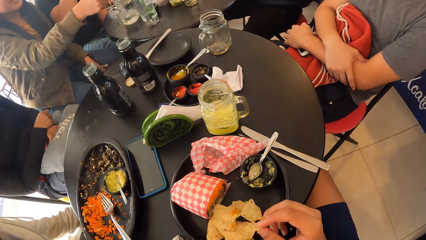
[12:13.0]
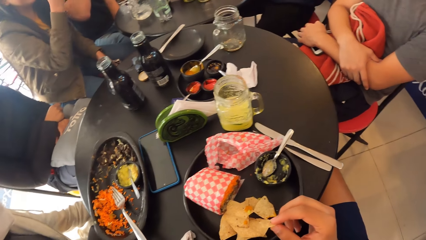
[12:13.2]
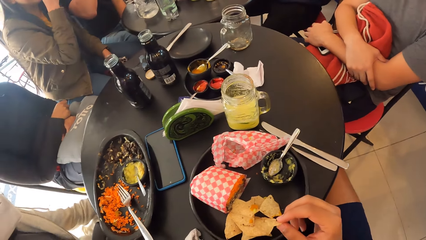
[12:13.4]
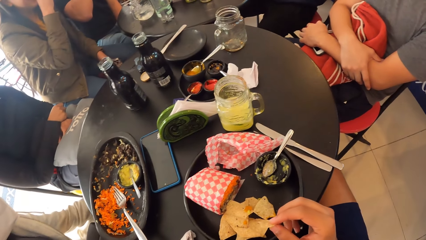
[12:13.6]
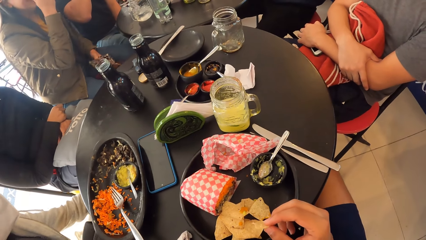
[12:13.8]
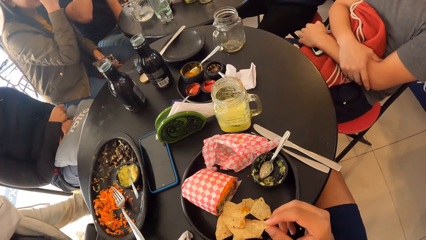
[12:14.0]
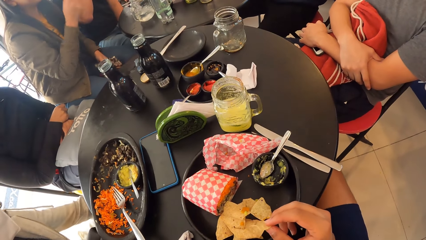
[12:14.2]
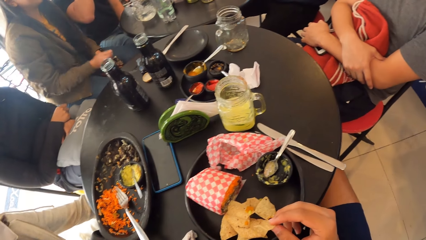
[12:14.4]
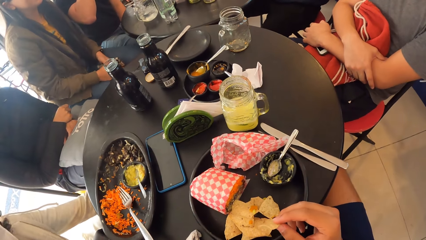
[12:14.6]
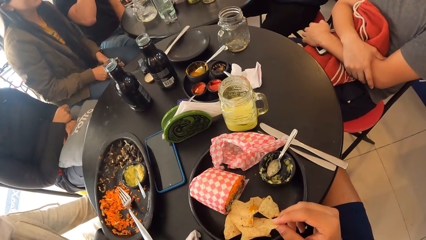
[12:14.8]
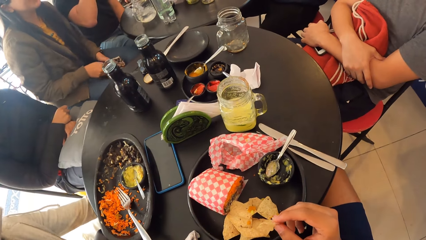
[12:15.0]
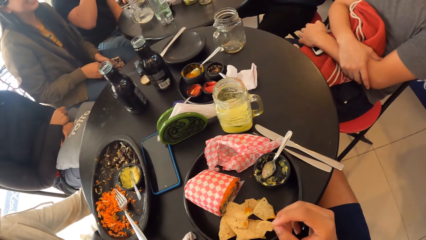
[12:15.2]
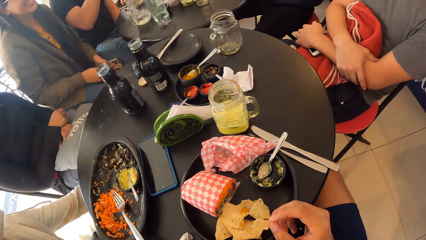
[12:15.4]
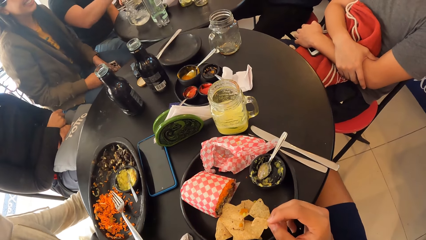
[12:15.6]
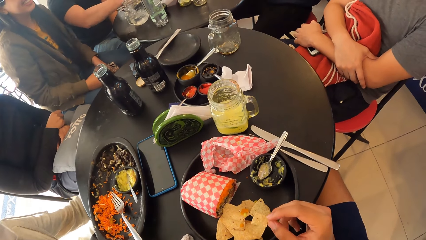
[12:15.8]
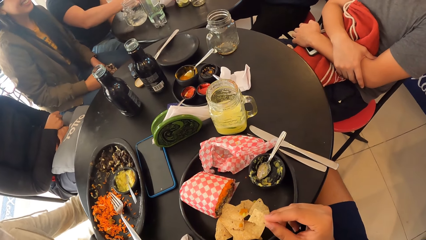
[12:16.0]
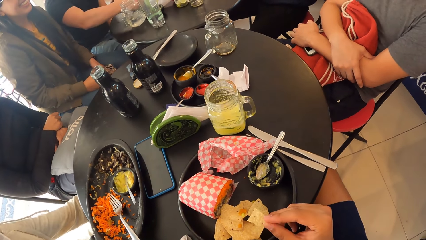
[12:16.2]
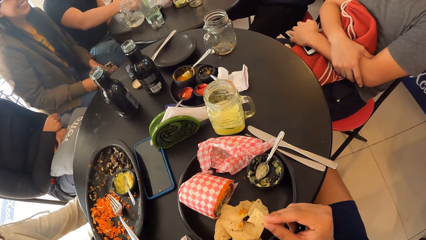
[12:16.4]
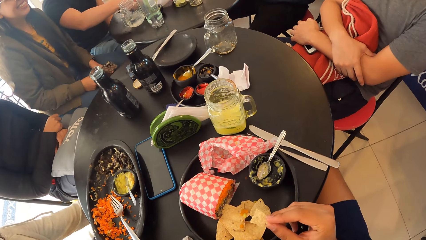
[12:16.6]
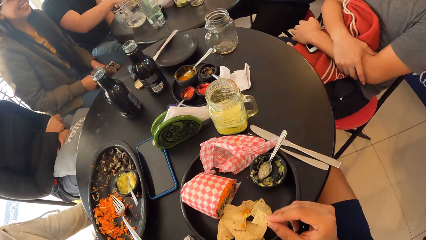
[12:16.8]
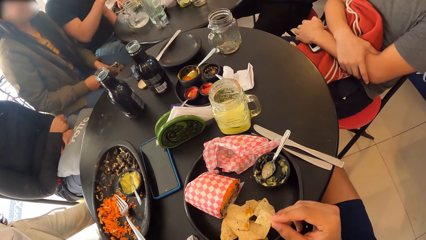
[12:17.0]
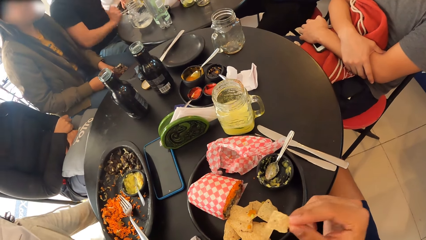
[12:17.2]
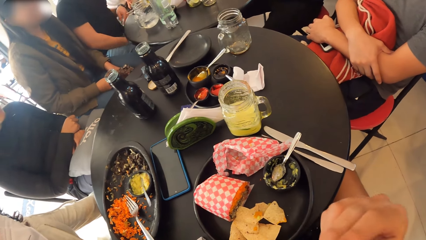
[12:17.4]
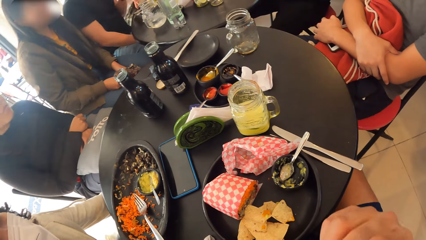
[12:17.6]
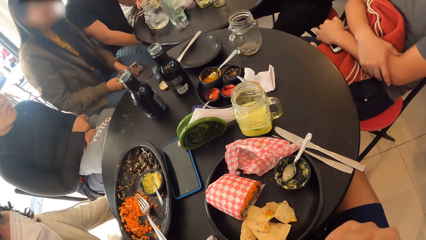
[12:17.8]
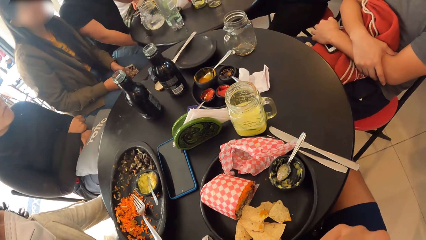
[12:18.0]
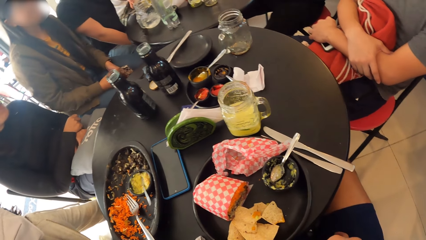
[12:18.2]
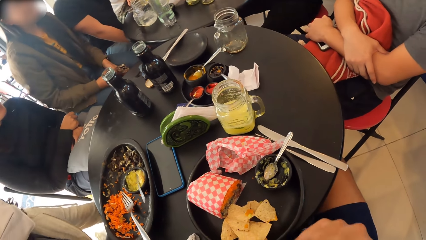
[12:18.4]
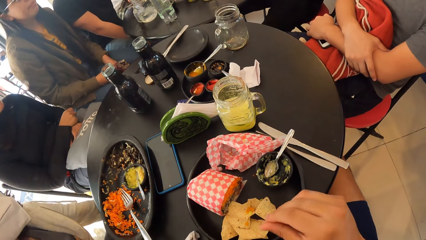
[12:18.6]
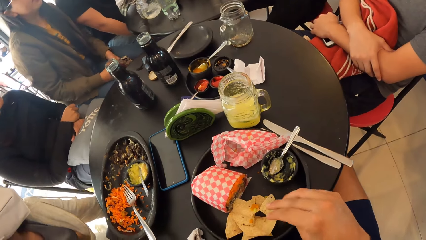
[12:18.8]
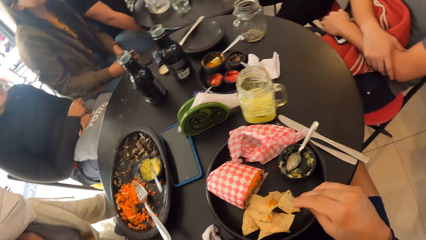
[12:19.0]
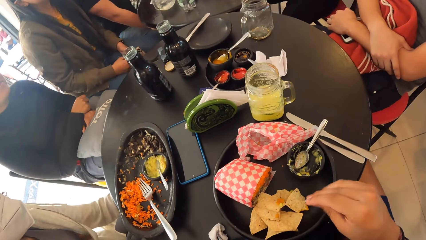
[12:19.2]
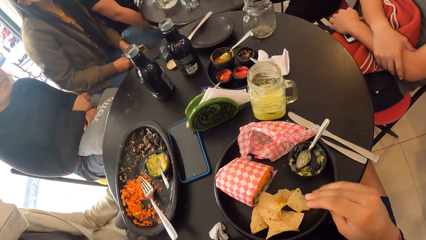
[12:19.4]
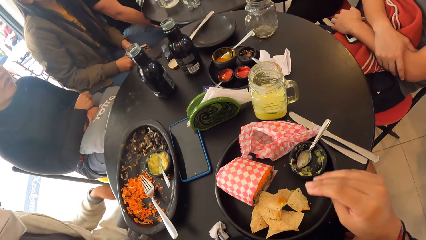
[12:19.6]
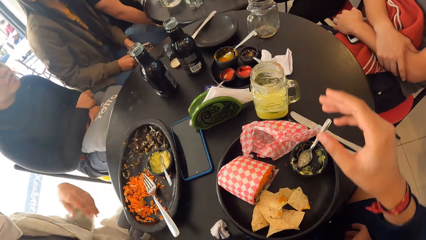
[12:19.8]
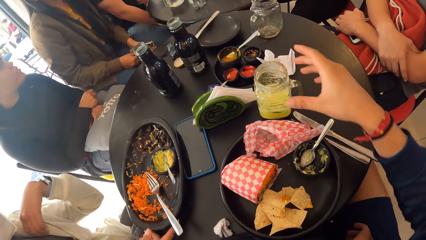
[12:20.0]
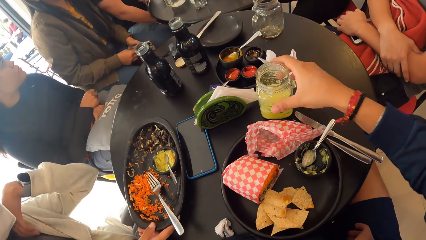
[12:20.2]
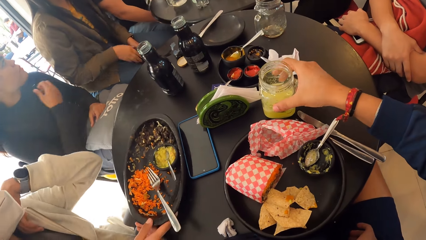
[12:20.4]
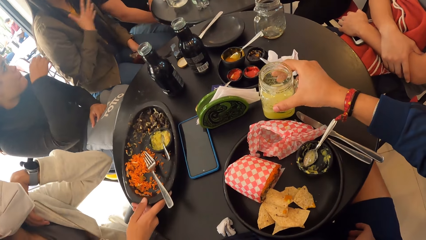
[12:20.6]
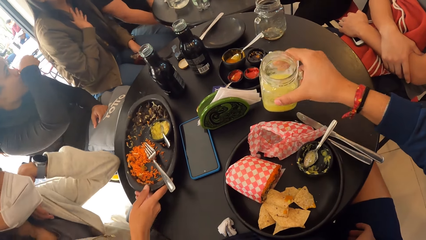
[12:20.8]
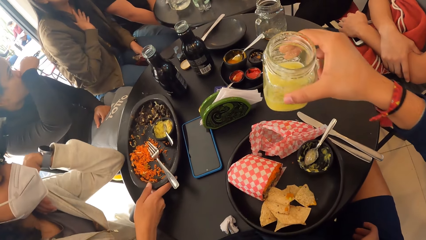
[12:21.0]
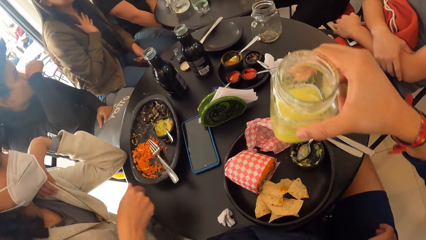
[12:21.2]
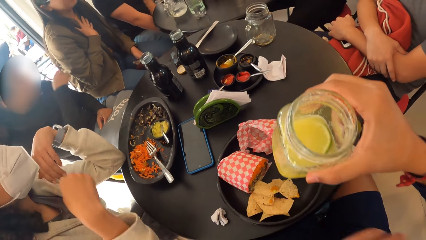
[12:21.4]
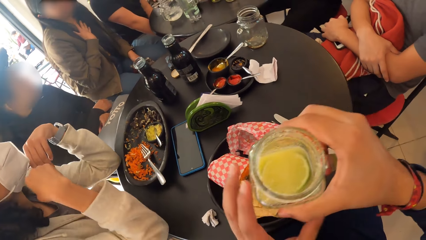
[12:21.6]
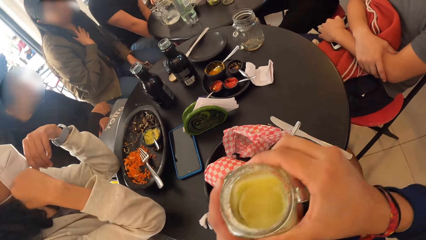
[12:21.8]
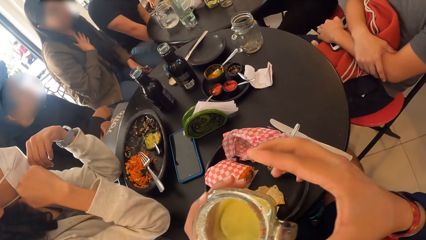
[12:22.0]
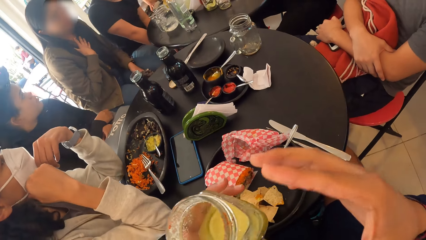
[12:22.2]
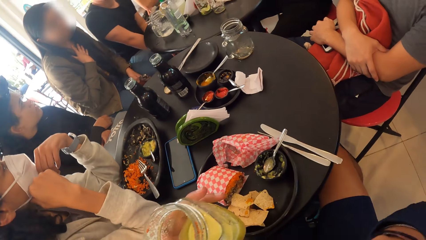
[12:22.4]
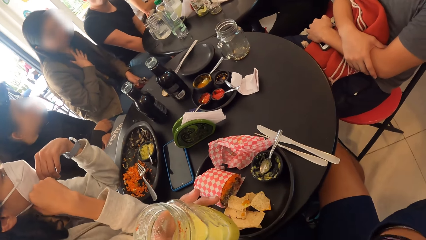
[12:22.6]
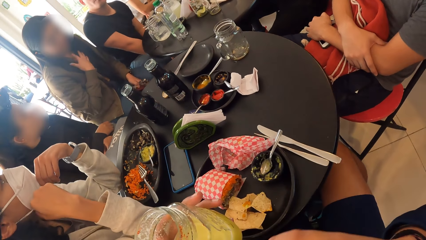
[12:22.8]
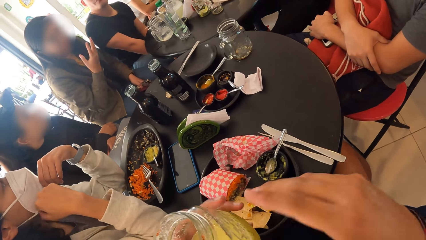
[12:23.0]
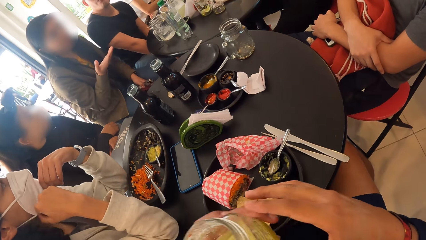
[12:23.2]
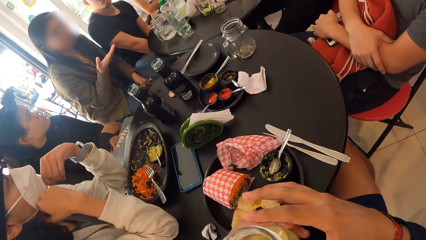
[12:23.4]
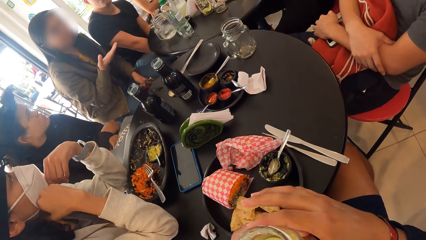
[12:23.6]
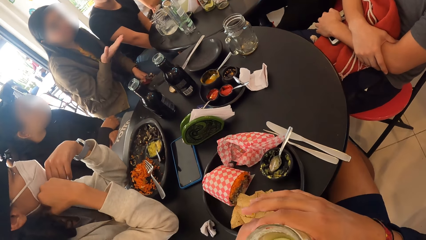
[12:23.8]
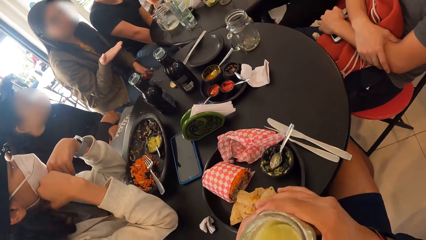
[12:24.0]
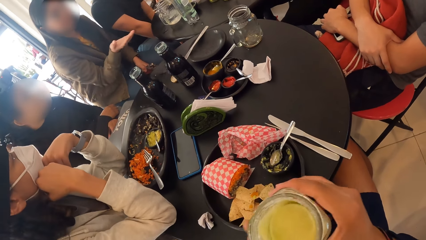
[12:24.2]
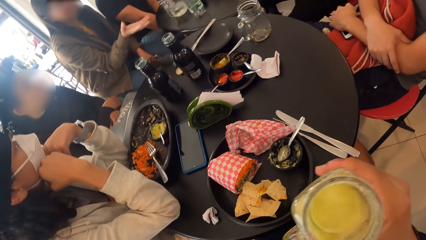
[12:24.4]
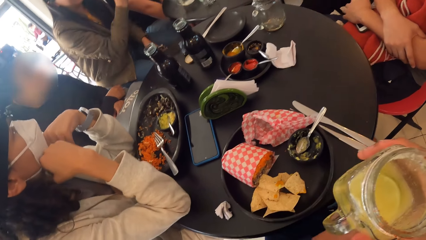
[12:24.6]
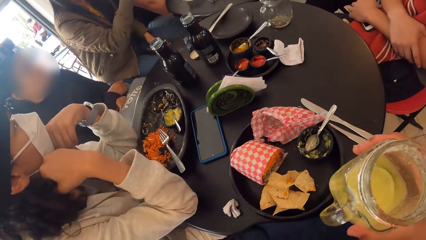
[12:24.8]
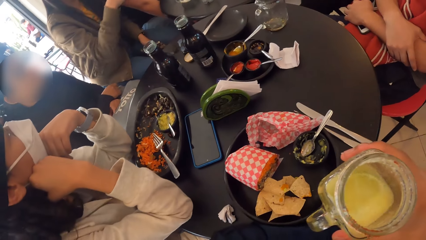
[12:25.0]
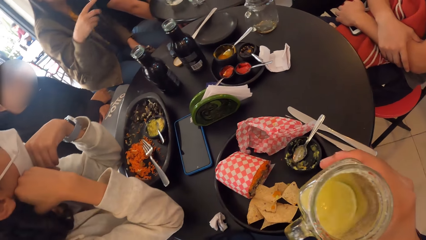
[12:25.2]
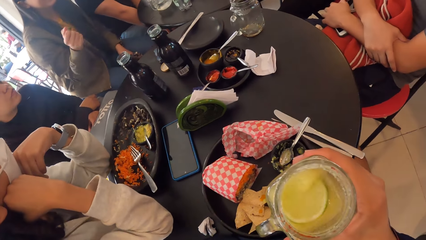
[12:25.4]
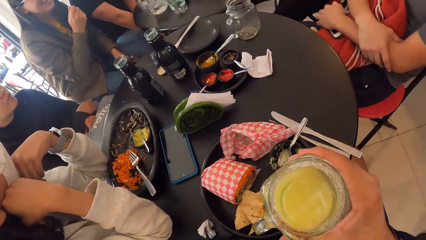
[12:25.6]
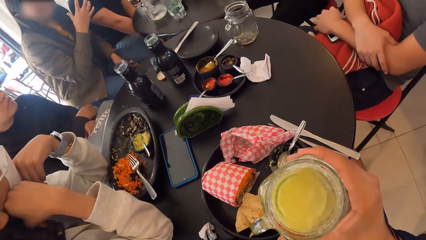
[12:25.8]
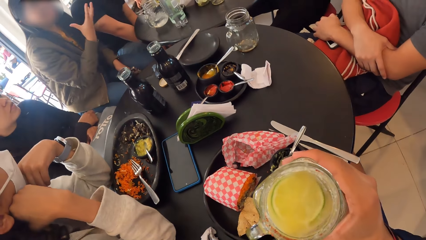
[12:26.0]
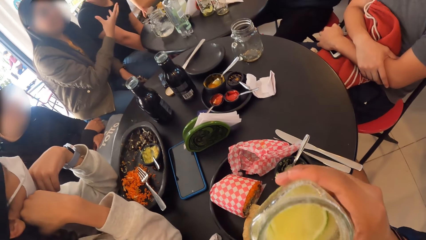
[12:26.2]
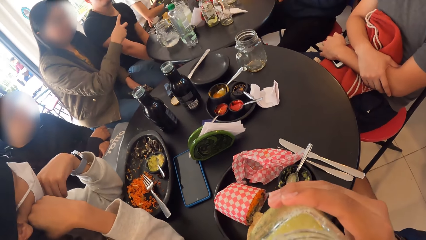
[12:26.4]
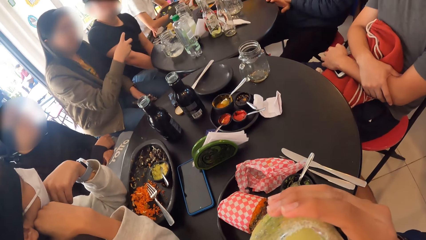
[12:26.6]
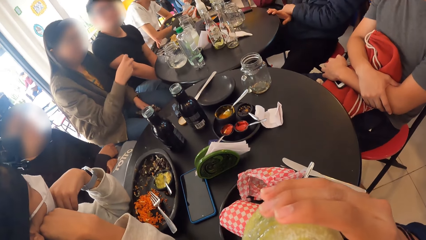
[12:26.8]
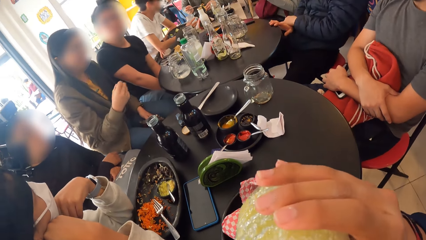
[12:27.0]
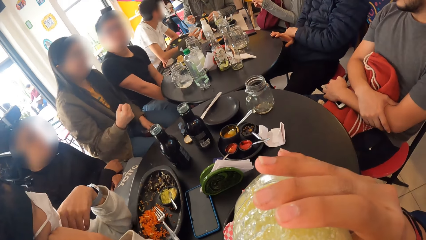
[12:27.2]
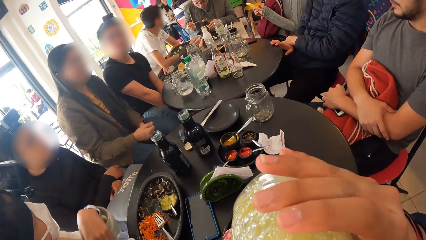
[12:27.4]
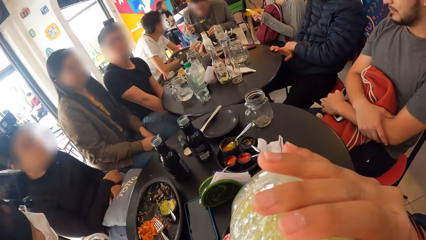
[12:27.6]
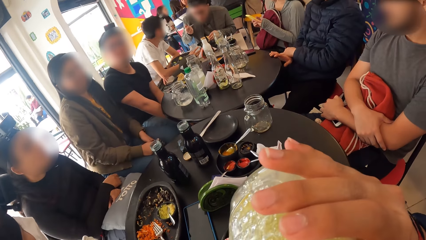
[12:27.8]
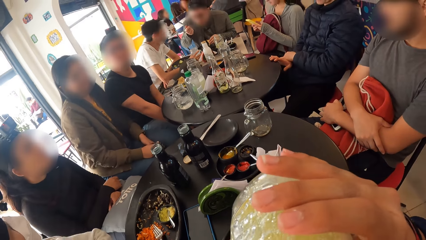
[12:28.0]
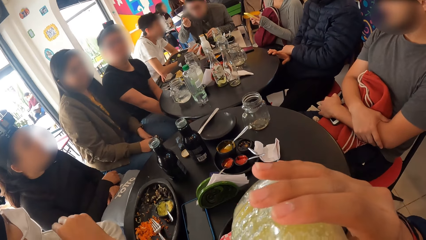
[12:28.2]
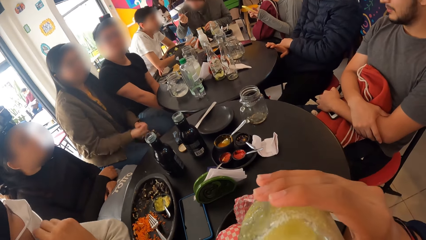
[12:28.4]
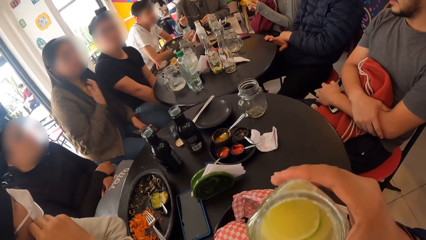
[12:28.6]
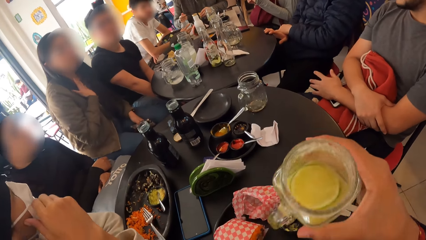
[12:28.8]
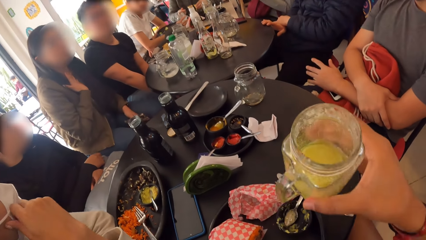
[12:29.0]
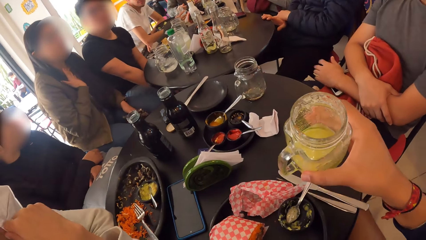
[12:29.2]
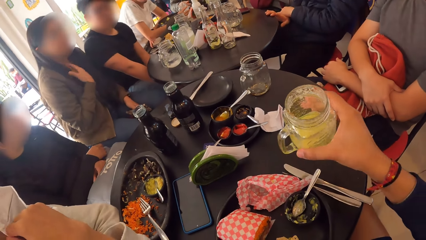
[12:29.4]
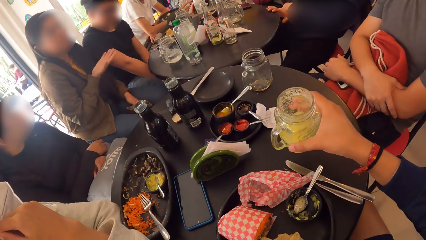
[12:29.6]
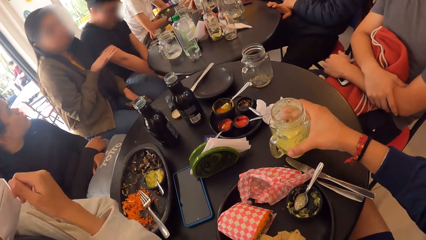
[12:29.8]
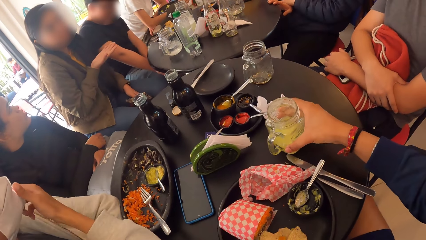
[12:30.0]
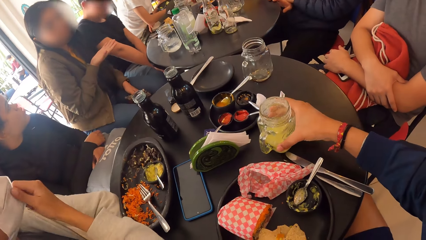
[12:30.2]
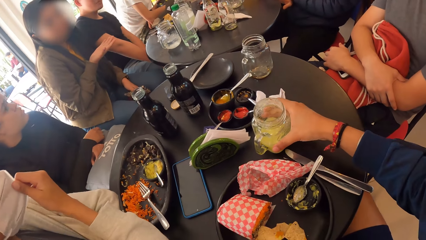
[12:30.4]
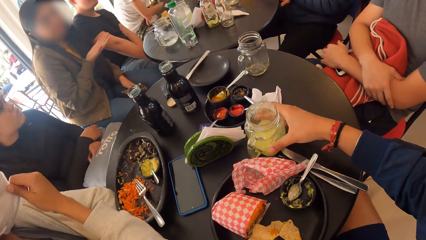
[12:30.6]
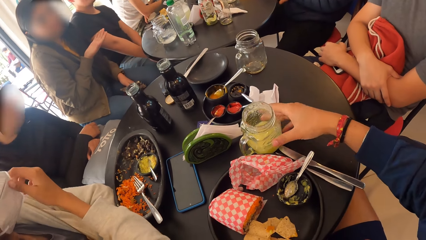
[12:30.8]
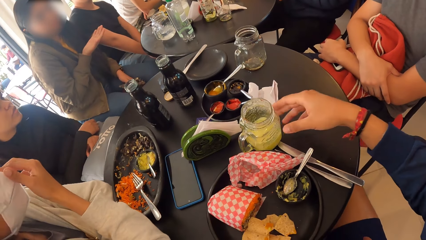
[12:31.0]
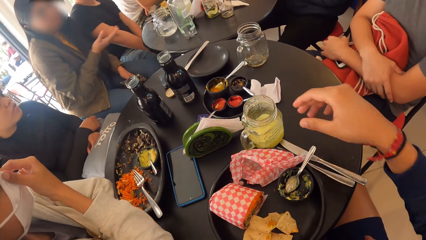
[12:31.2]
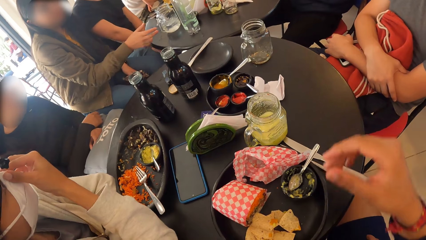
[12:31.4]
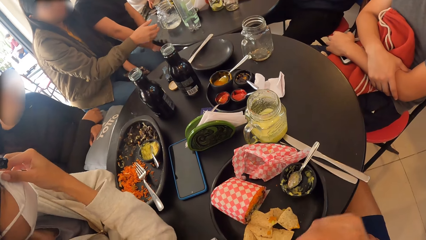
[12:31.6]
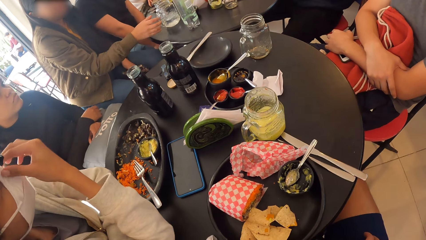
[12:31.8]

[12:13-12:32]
The camera wearer brushes the particles of the chip off his right hand. He picks up a cup of juice from a table with his right hand. He passes the cup of juice from his right hand to his left hand. He passes the cup of juice from his left hand to his right hand. He drinks juice from the cup with his right hand. He drops the cup of juice on the table with his right hand.
